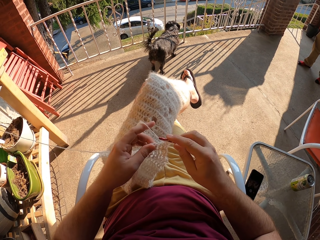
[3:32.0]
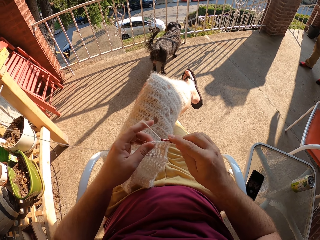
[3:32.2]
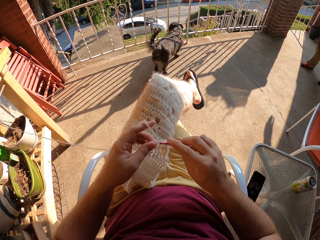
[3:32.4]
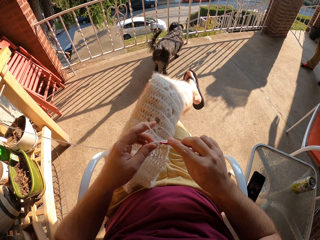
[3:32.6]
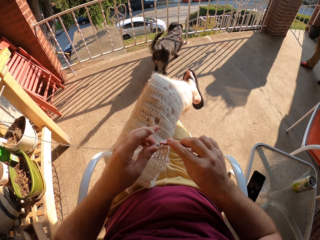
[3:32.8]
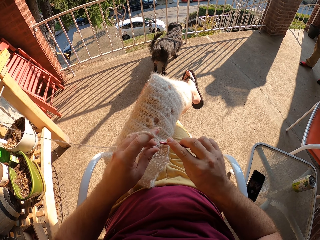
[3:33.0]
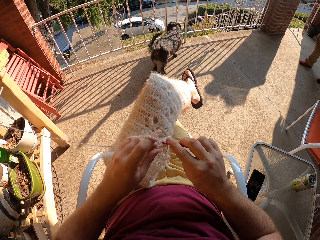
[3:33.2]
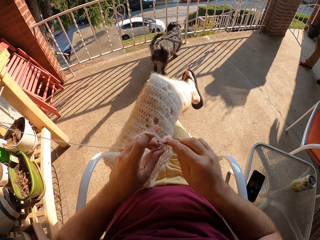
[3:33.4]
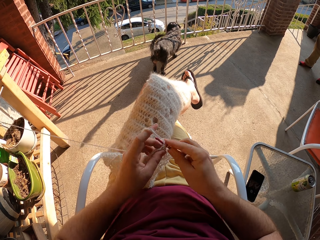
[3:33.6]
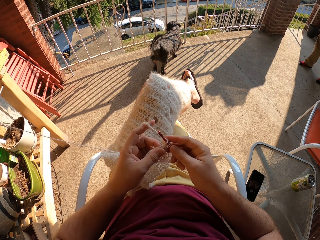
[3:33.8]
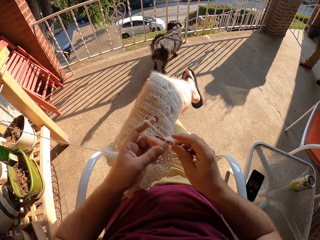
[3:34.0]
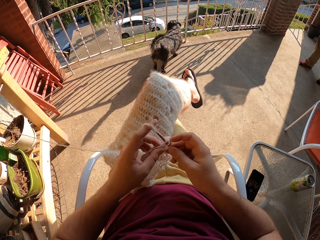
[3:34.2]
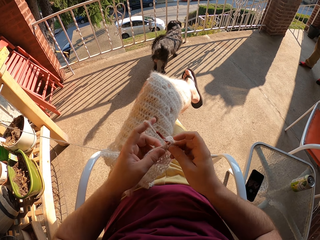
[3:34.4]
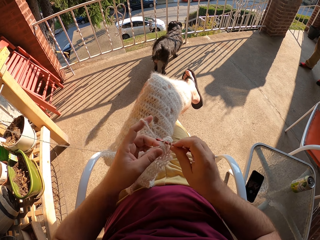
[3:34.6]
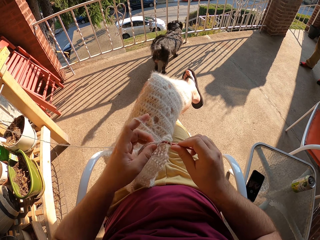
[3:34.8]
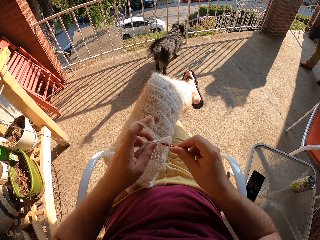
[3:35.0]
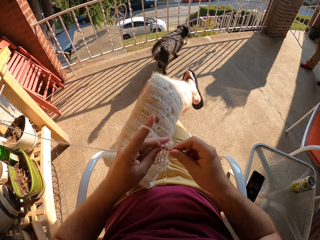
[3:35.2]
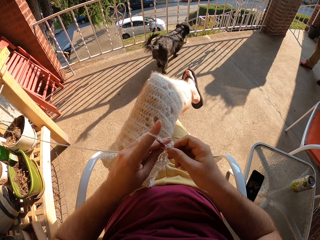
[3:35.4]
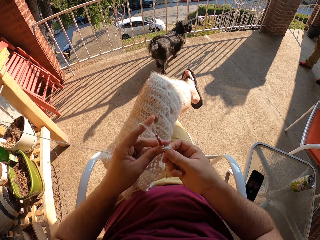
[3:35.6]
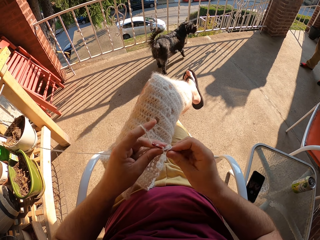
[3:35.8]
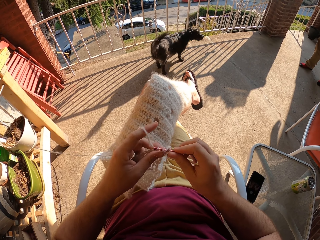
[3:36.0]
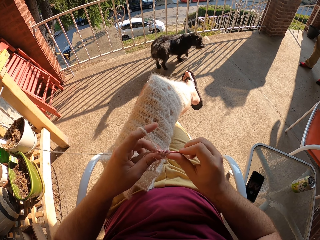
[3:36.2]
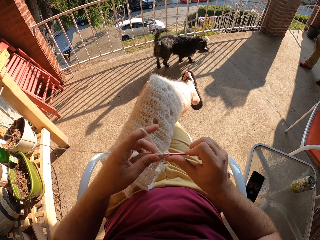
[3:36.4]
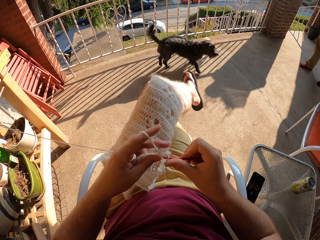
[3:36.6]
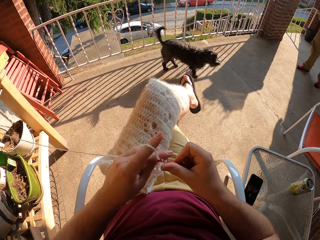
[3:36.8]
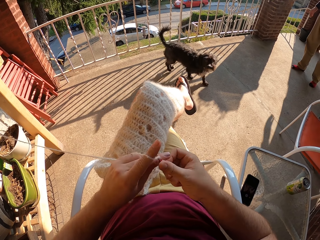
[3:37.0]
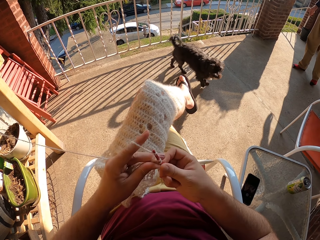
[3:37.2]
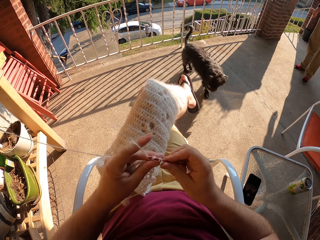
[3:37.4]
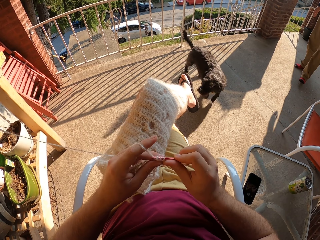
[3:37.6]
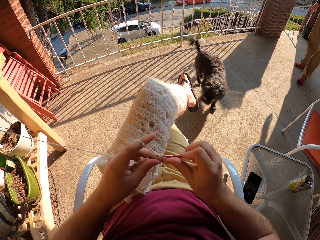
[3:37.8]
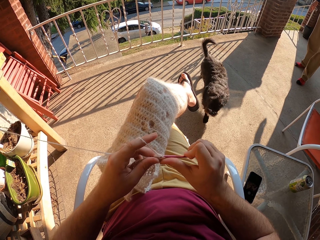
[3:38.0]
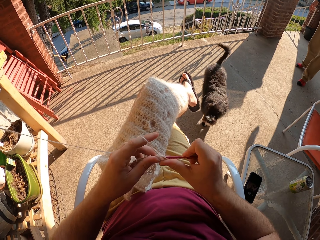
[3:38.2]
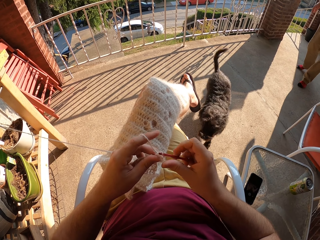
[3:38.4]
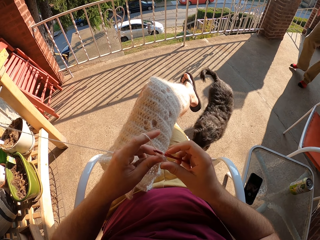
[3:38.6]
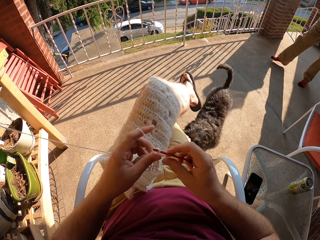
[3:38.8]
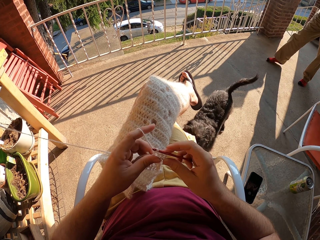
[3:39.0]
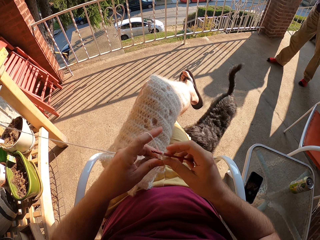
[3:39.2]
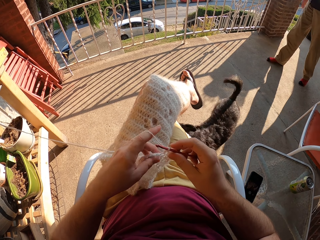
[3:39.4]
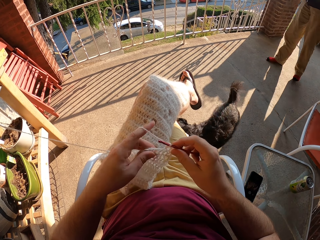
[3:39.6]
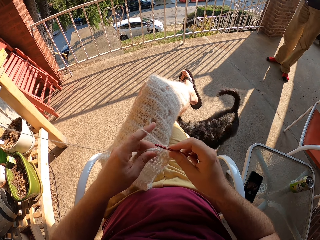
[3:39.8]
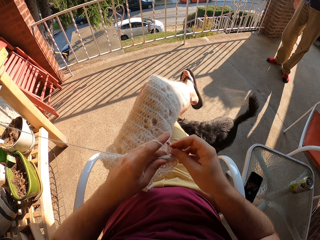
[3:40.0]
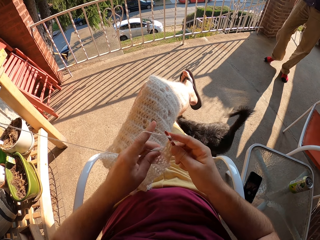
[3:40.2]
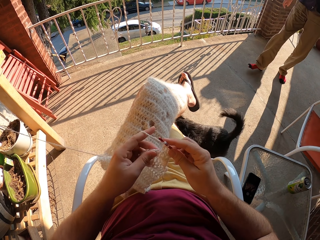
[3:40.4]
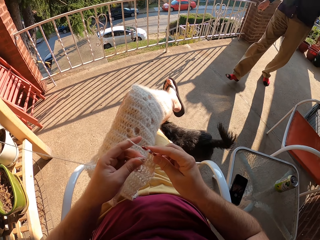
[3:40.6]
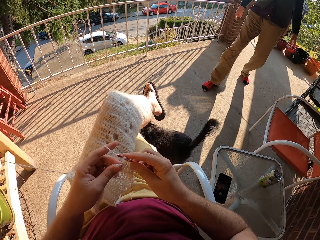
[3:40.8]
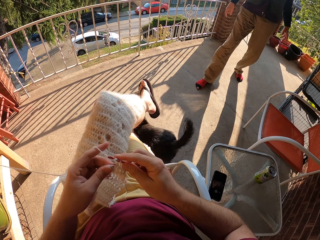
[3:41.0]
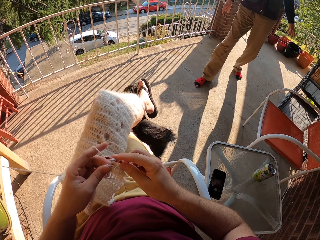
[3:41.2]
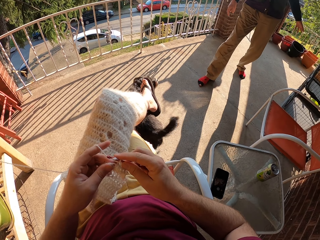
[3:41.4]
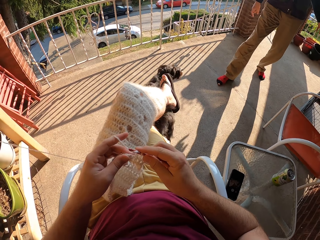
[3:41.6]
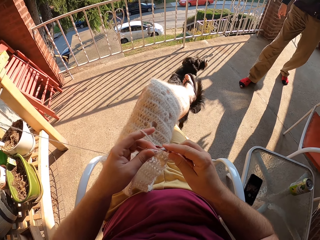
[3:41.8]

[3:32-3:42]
A person walks in the compound.

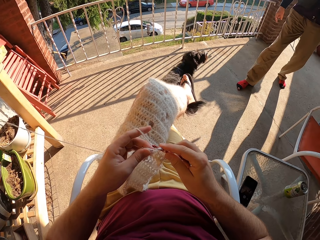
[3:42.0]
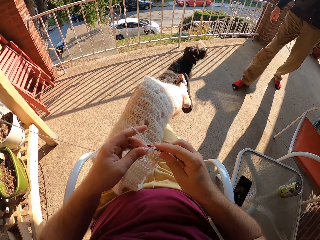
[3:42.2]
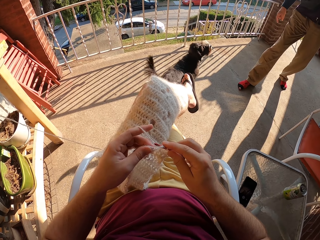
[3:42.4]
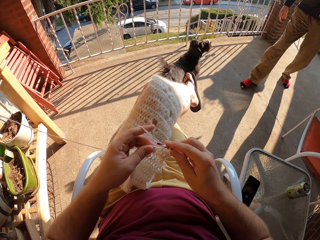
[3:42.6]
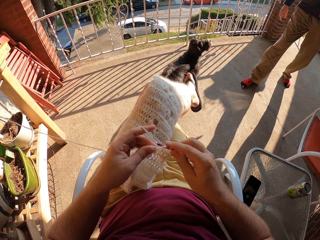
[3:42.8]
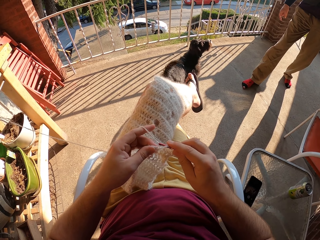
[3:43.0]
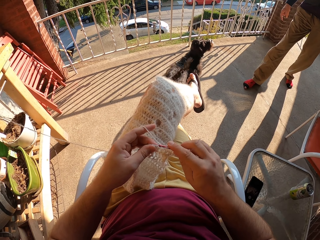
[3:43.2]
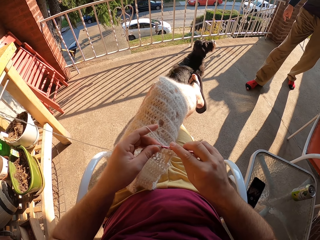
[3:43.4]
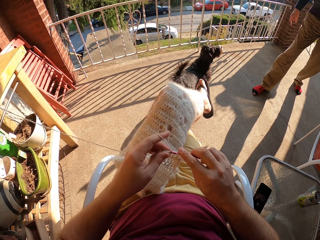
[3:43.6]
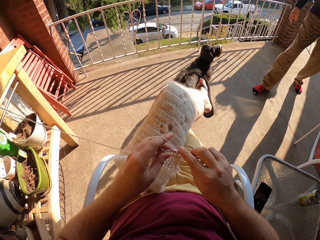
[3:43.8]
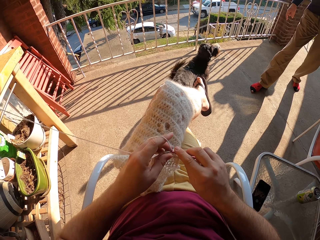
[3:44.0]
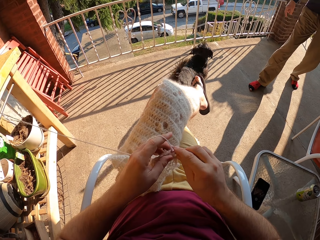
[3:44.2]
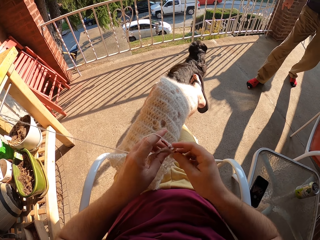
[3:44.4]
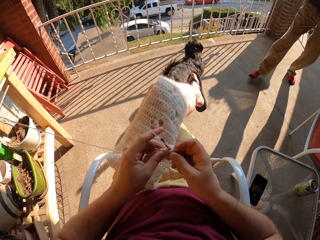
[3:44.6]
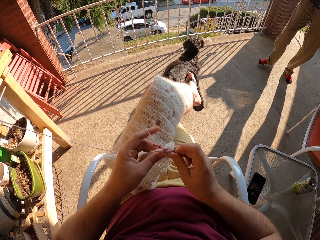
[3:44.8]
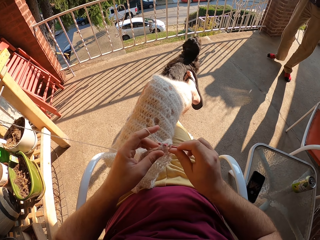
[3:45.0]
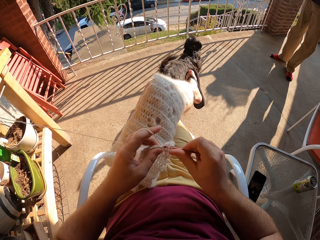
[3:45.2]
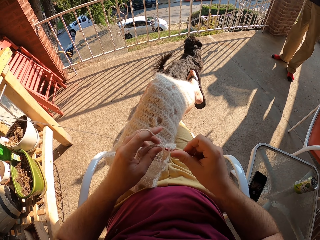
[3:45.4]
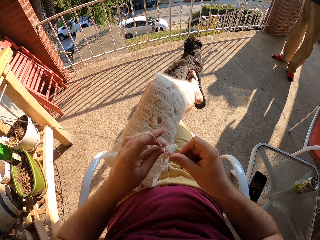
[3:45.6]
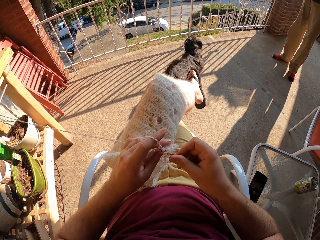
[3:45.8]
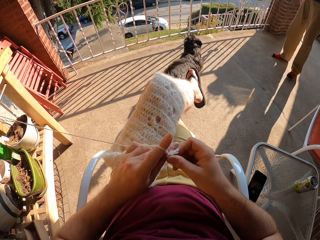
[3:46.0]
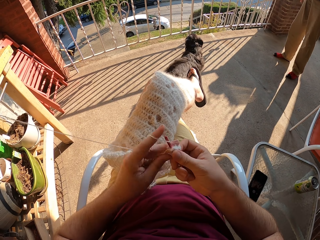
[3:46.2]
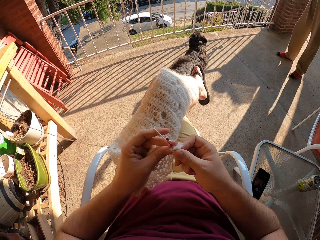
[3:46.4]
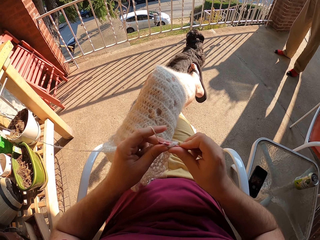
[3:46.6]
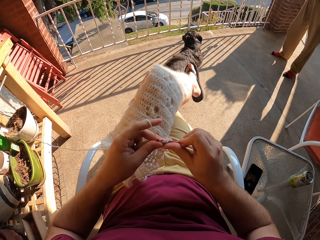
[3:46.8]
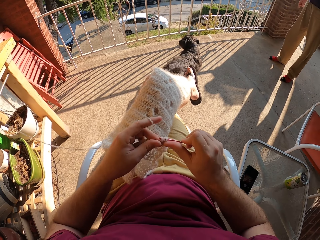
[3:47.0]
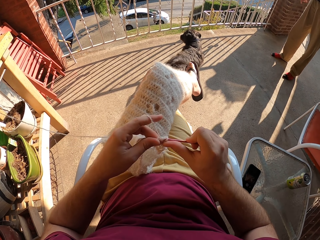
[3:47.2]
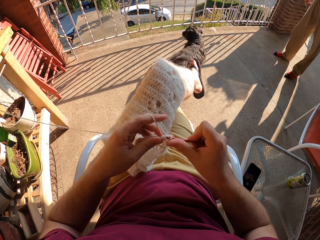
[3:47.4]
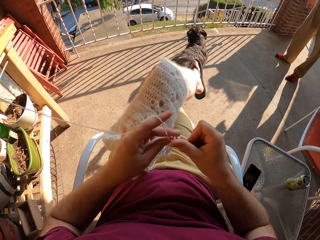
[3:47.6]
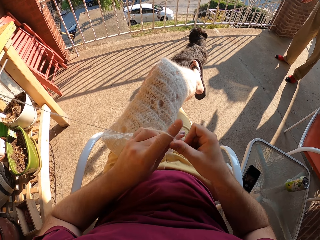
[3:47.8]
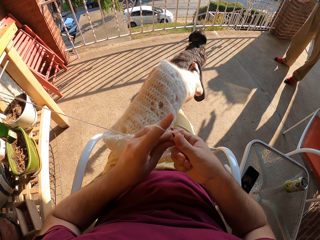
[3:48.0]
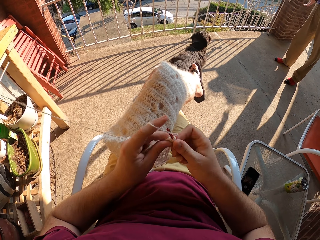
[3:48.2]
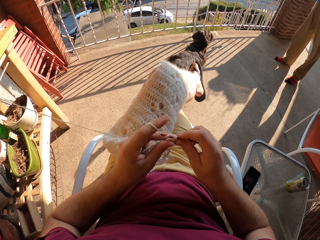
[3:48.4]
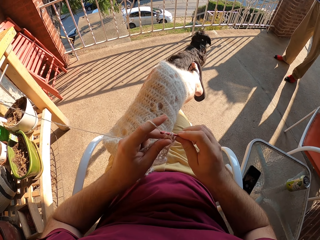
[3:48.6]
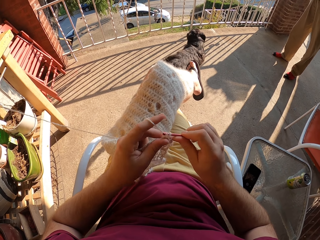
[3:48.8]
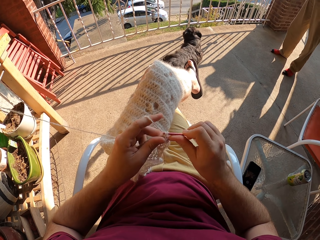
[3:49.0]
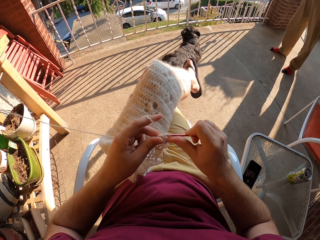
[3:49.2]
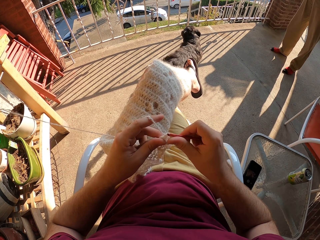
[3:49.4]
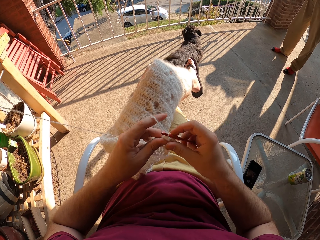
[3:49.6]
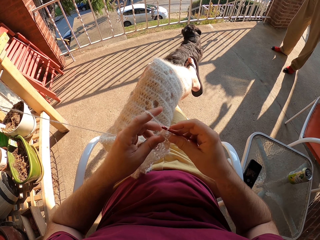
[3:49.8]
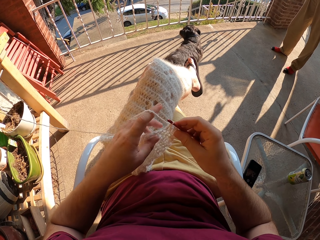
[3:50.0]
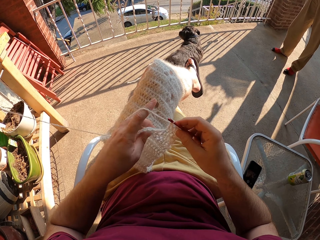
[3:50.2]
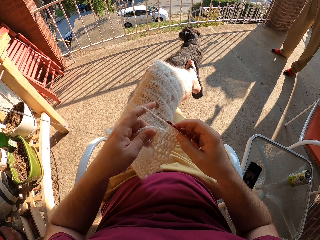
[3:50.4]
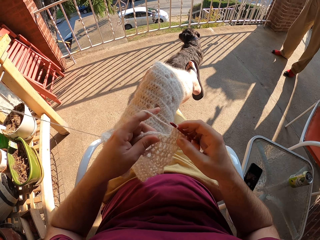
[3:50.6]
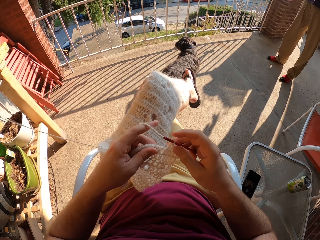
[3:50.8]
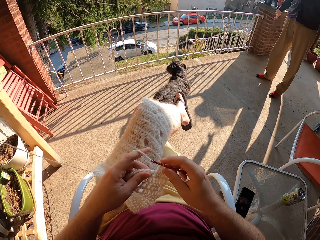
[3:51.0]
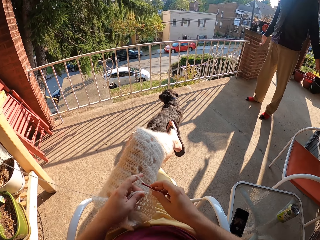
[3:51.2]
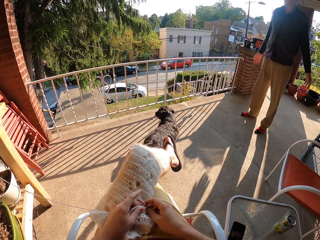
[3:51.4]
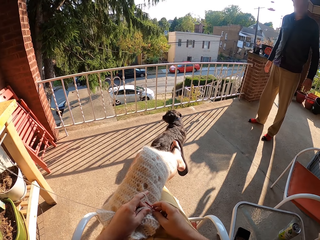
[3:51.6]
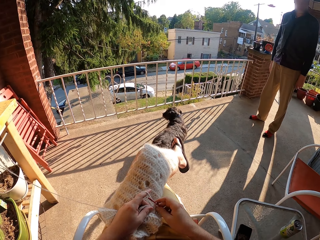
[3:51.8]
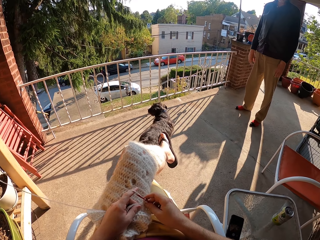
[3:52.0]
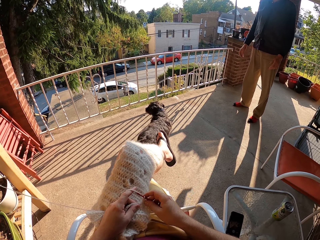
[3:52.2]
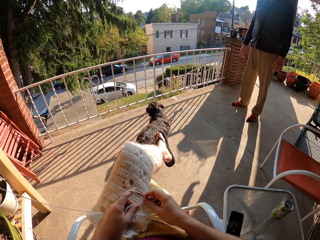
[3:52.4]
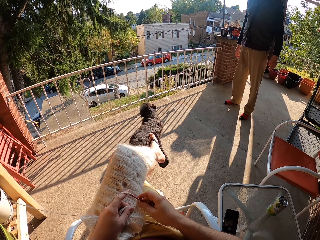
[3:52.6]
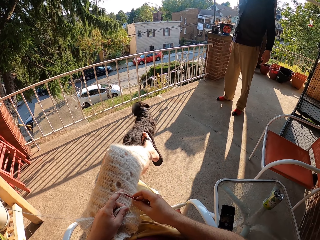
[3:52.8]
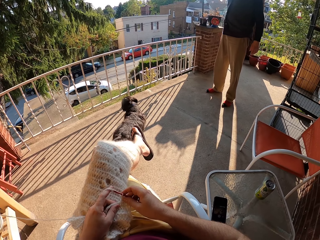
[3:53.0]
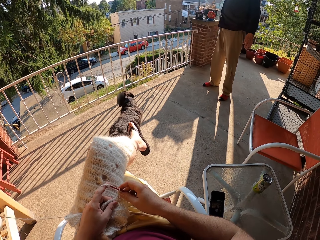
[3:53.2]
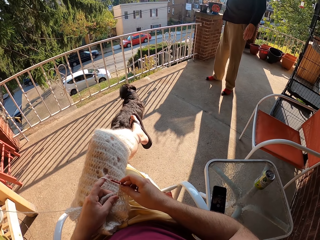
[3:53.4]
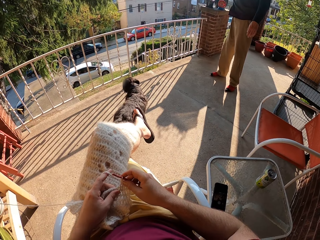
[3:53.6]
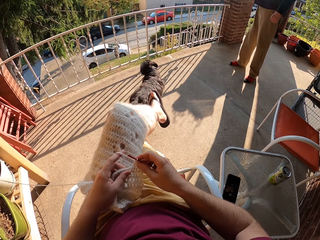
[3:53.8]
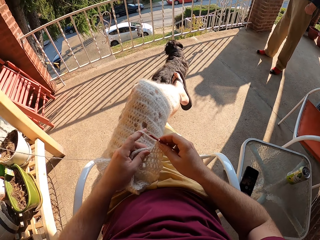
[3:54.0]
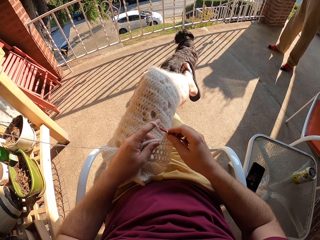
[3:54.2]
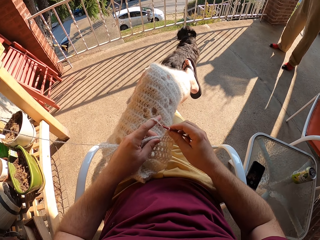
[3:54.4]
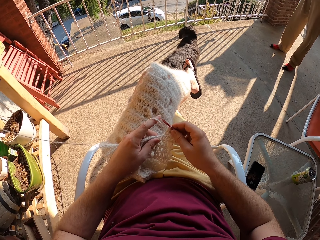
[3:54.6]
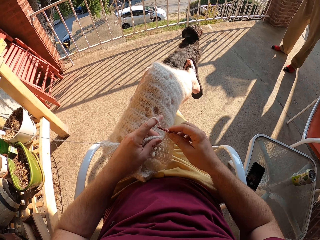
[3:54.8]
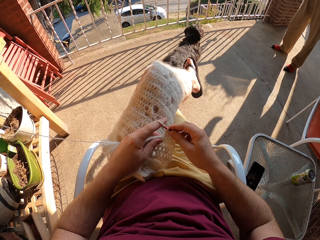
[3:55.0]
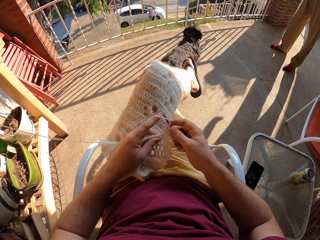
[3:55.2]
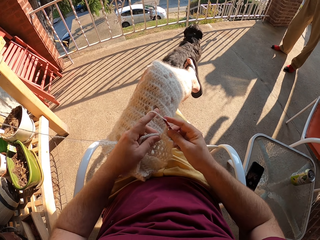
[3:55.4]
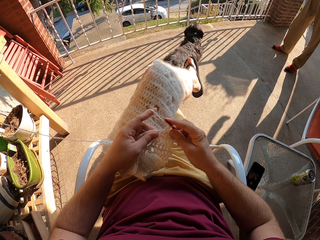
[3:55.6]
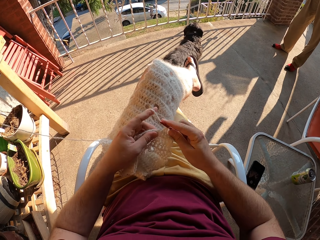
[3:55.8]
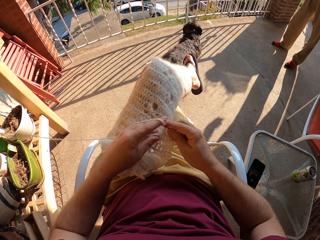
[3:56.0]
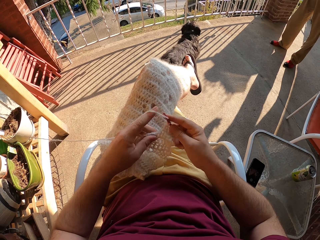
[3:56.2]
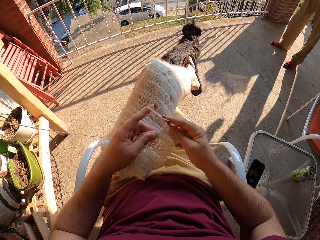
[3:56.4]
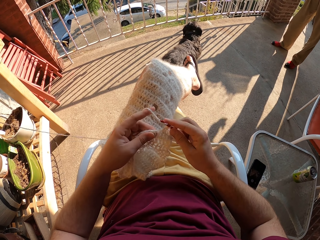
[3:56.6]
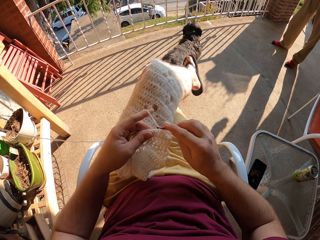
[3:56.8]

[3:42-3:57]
The person stands in the compound. The camera wearer looks around.
